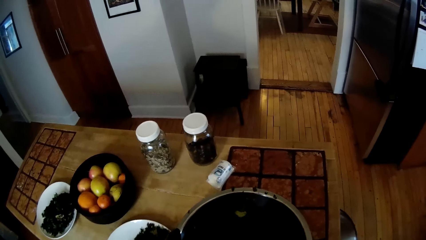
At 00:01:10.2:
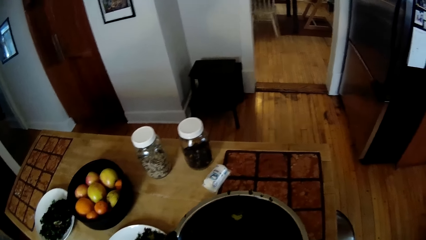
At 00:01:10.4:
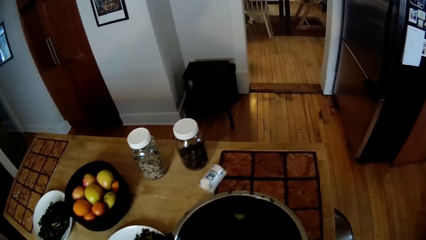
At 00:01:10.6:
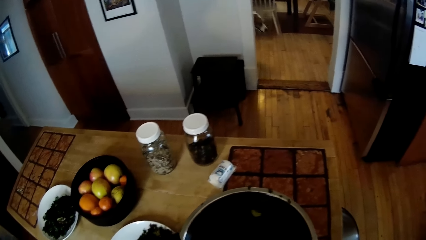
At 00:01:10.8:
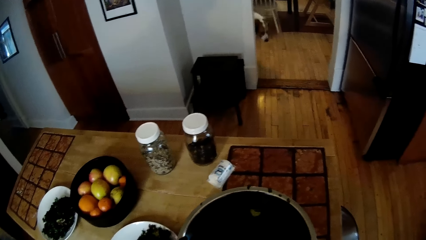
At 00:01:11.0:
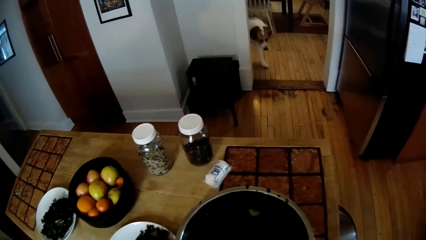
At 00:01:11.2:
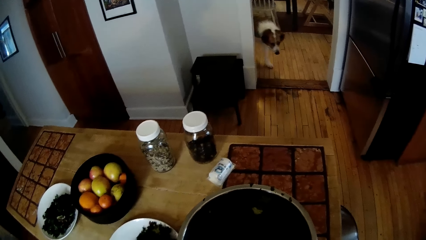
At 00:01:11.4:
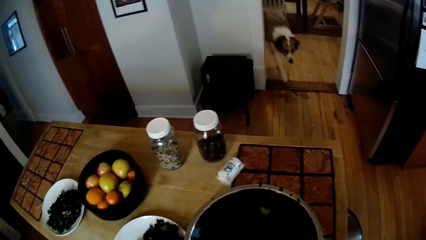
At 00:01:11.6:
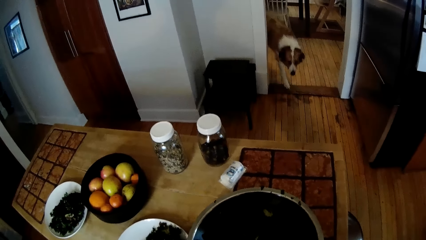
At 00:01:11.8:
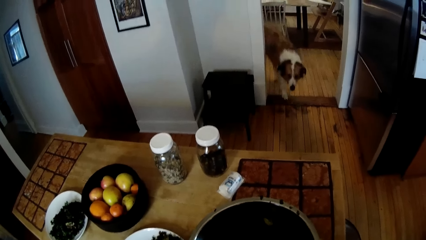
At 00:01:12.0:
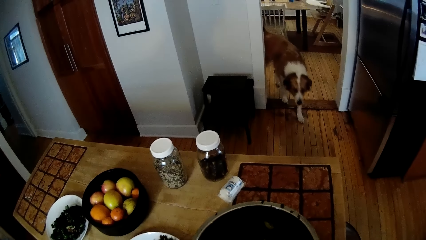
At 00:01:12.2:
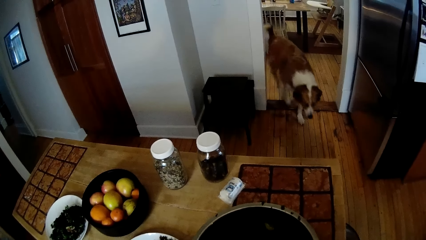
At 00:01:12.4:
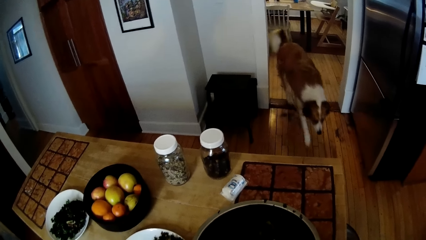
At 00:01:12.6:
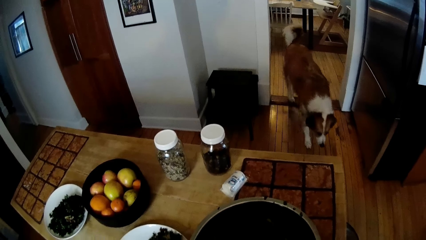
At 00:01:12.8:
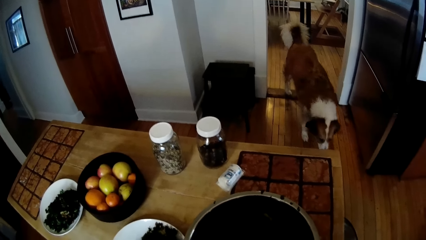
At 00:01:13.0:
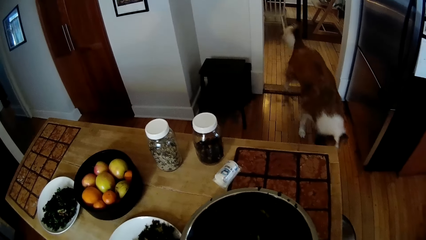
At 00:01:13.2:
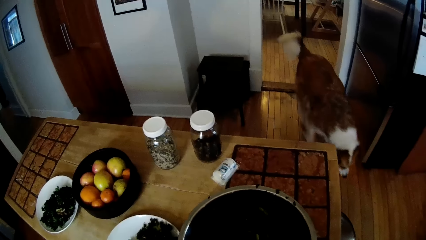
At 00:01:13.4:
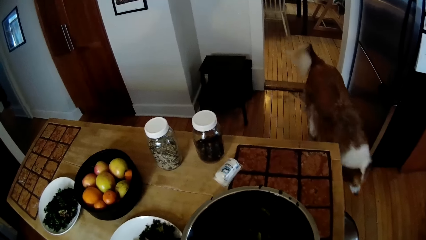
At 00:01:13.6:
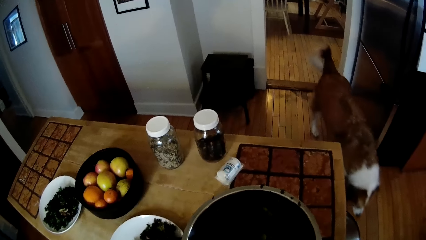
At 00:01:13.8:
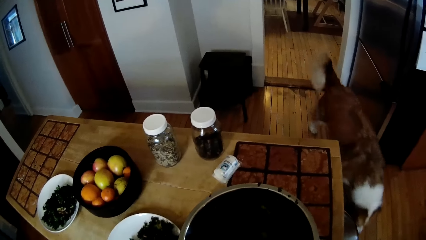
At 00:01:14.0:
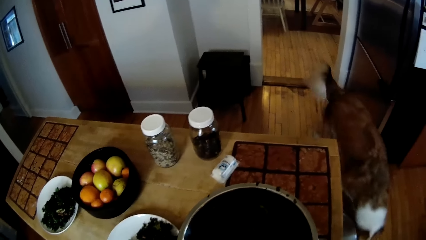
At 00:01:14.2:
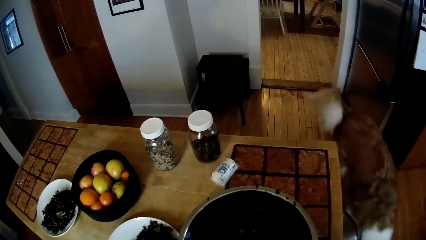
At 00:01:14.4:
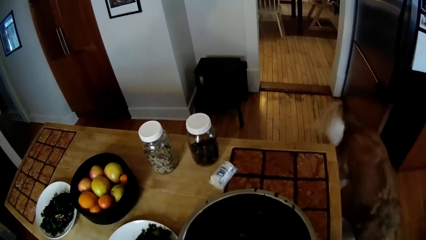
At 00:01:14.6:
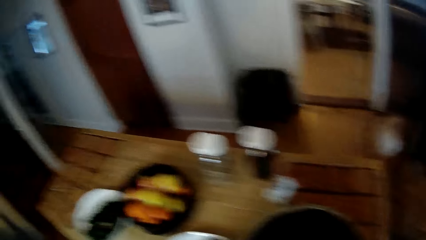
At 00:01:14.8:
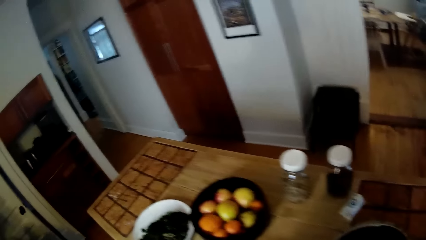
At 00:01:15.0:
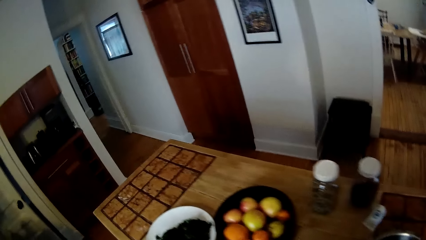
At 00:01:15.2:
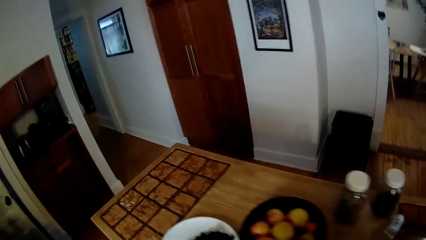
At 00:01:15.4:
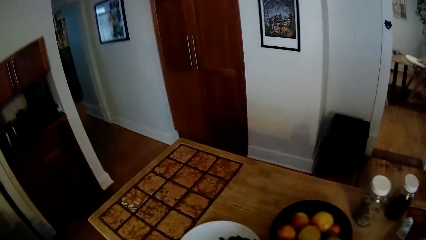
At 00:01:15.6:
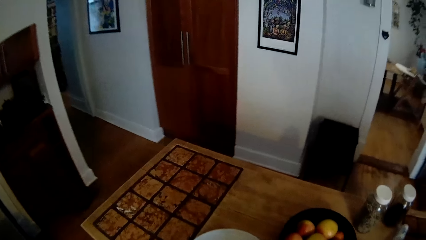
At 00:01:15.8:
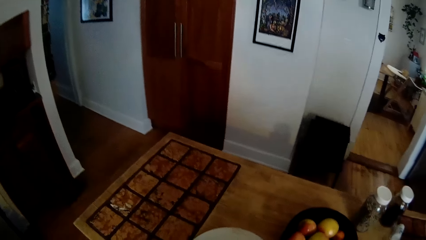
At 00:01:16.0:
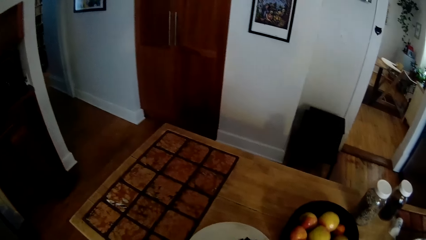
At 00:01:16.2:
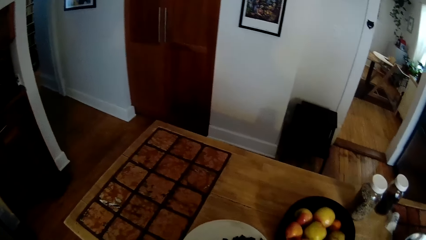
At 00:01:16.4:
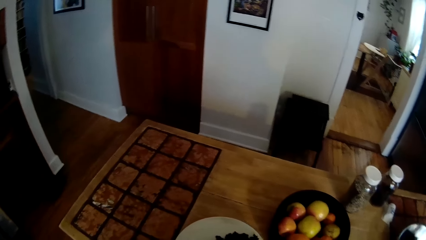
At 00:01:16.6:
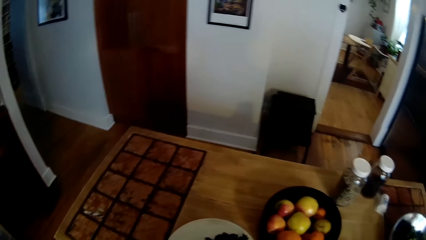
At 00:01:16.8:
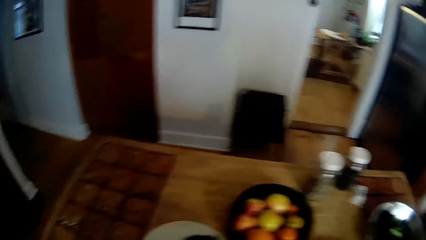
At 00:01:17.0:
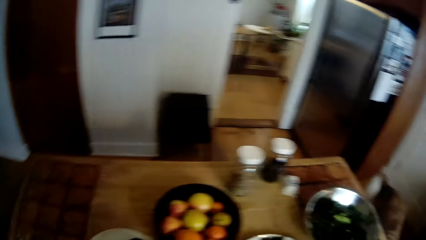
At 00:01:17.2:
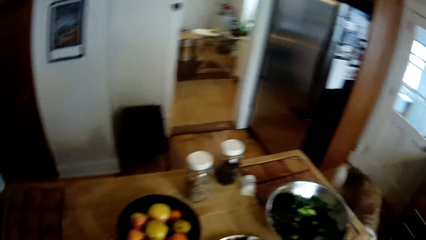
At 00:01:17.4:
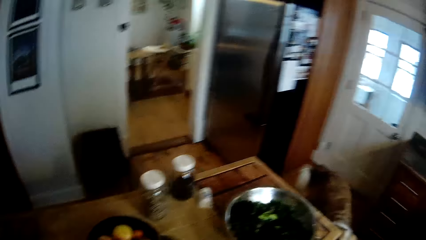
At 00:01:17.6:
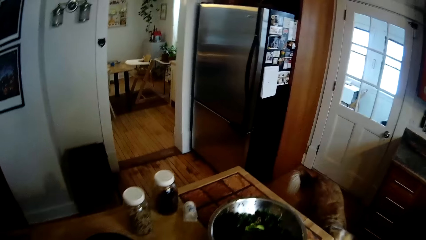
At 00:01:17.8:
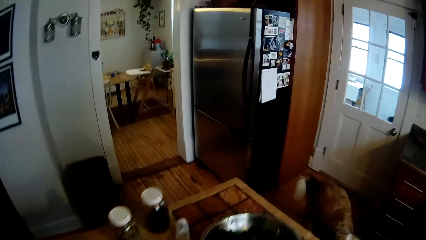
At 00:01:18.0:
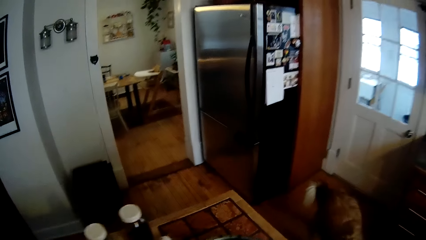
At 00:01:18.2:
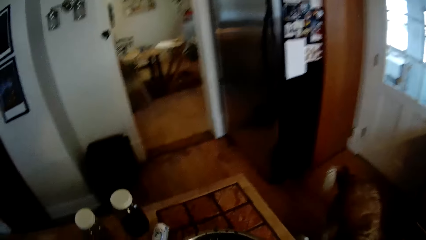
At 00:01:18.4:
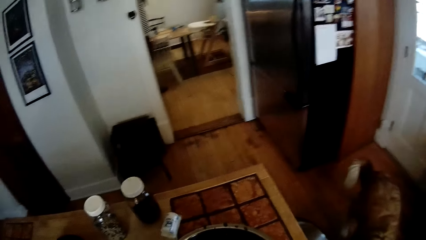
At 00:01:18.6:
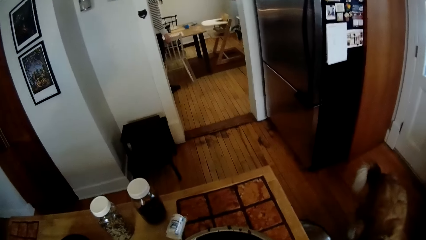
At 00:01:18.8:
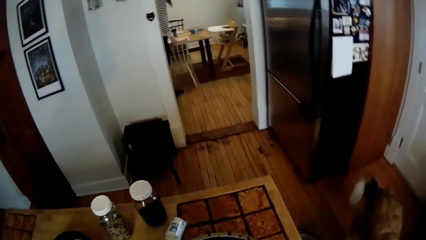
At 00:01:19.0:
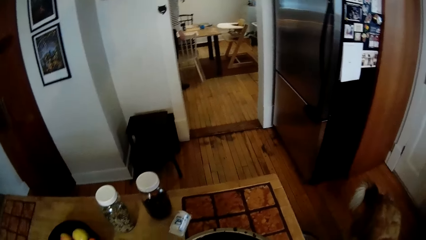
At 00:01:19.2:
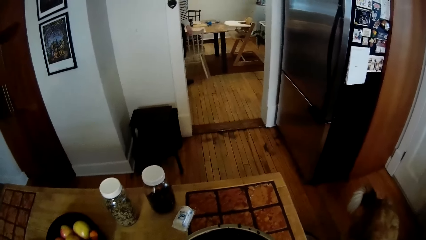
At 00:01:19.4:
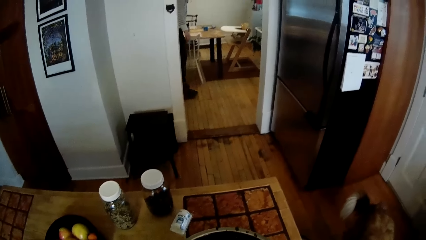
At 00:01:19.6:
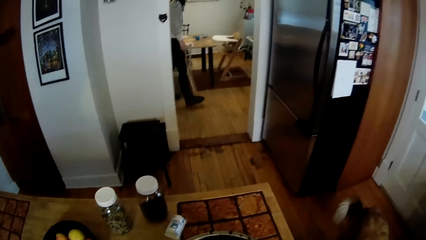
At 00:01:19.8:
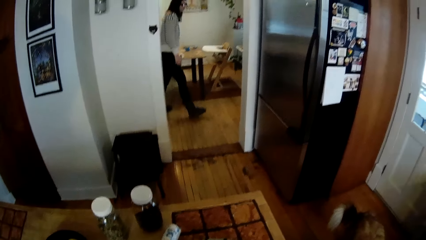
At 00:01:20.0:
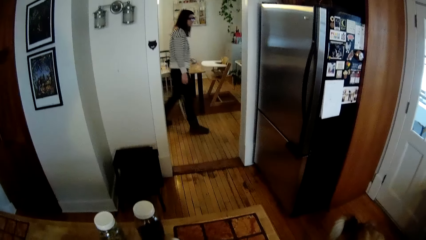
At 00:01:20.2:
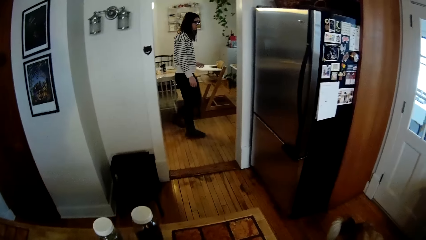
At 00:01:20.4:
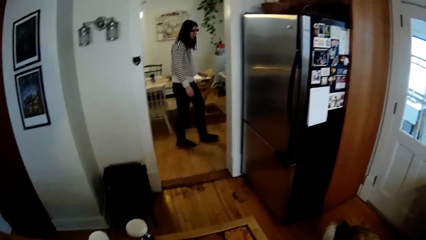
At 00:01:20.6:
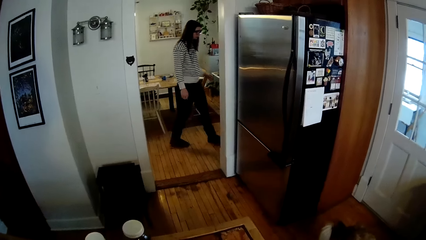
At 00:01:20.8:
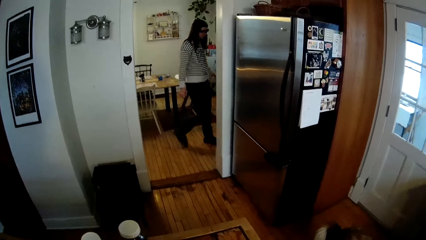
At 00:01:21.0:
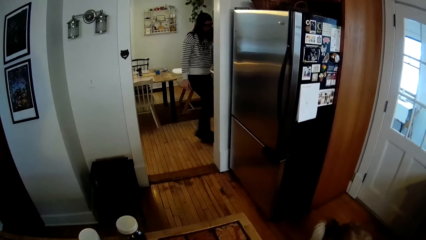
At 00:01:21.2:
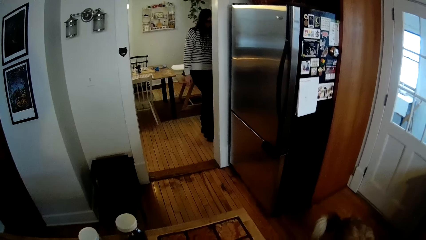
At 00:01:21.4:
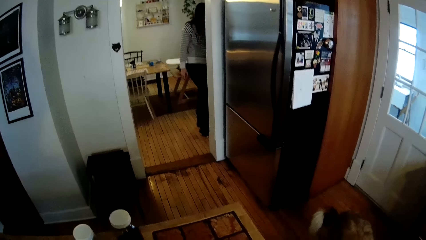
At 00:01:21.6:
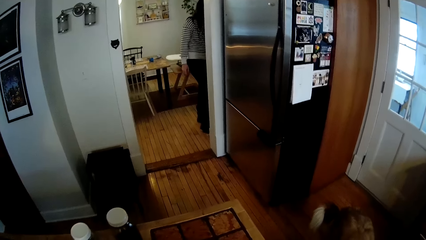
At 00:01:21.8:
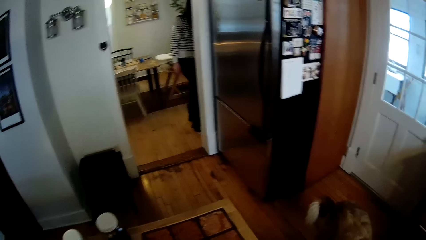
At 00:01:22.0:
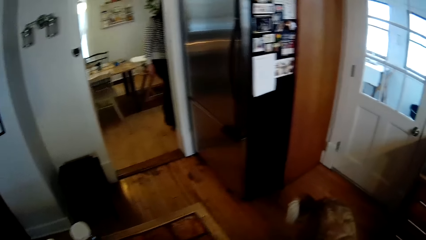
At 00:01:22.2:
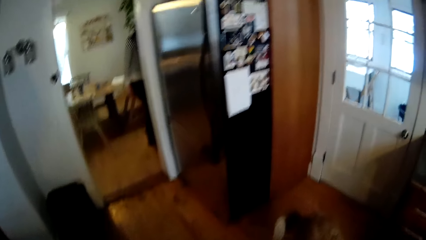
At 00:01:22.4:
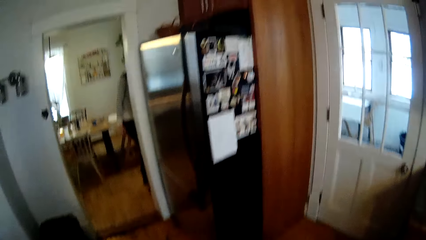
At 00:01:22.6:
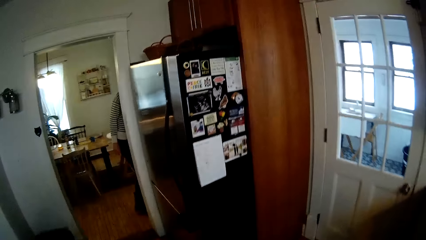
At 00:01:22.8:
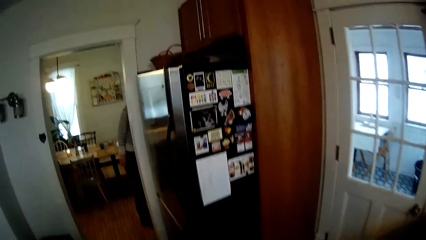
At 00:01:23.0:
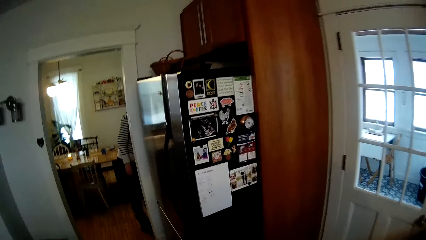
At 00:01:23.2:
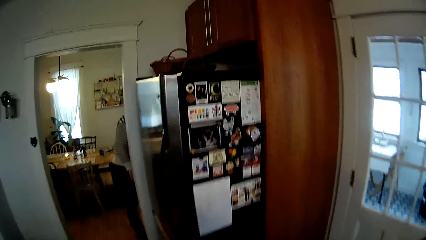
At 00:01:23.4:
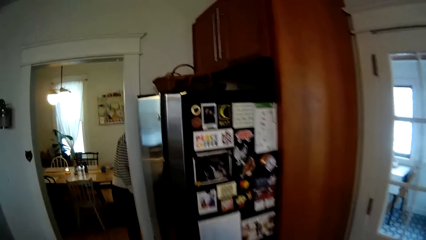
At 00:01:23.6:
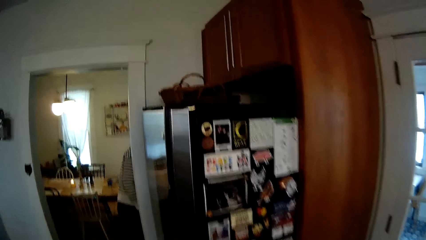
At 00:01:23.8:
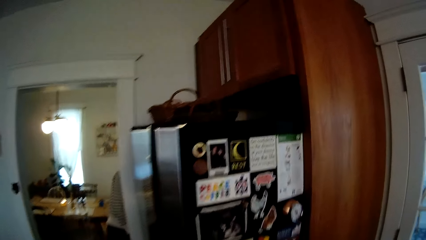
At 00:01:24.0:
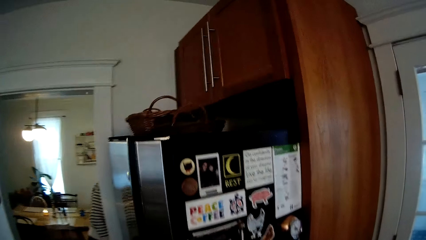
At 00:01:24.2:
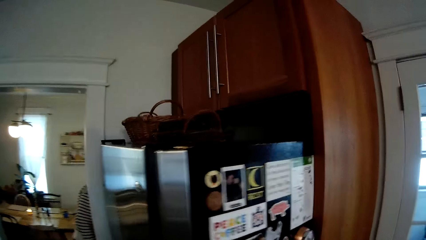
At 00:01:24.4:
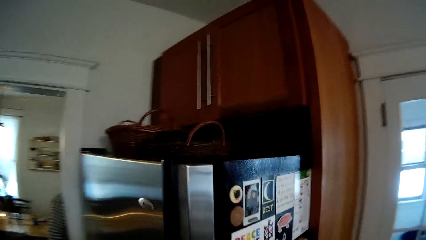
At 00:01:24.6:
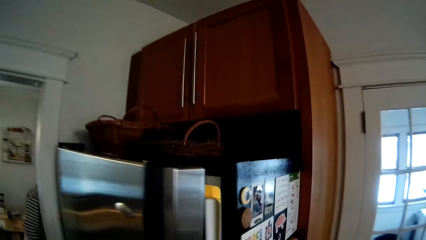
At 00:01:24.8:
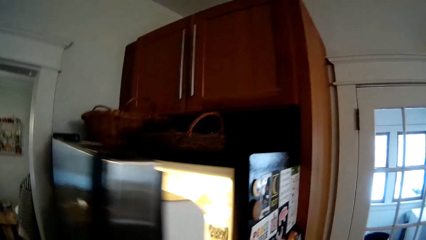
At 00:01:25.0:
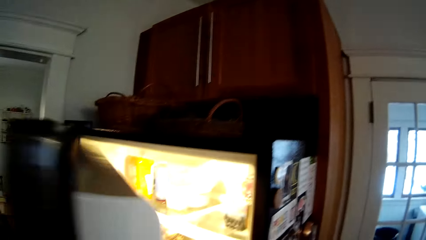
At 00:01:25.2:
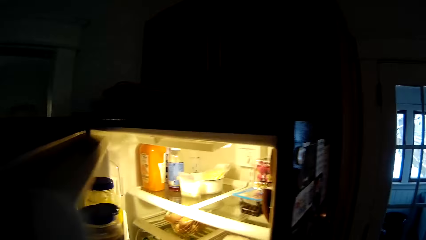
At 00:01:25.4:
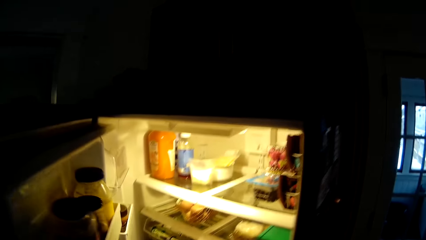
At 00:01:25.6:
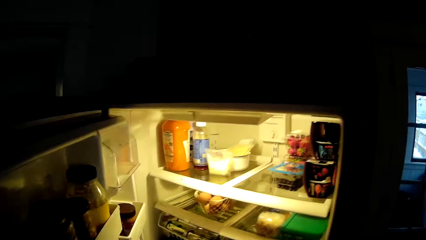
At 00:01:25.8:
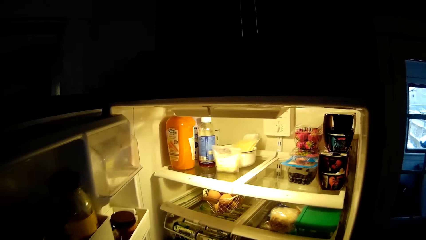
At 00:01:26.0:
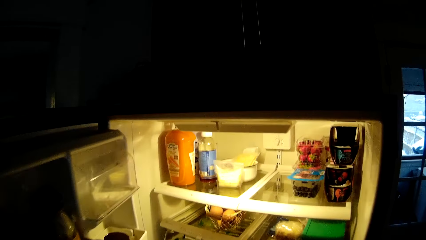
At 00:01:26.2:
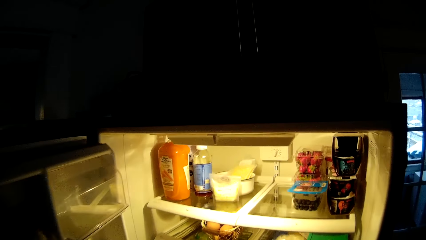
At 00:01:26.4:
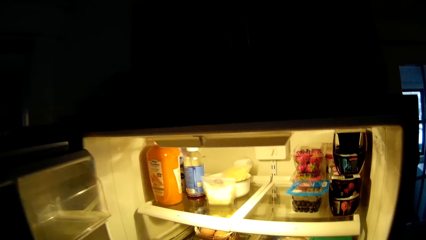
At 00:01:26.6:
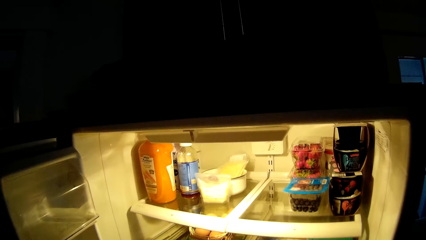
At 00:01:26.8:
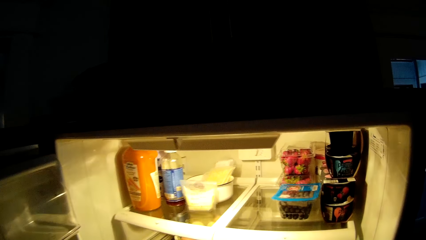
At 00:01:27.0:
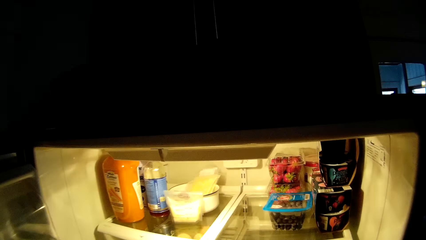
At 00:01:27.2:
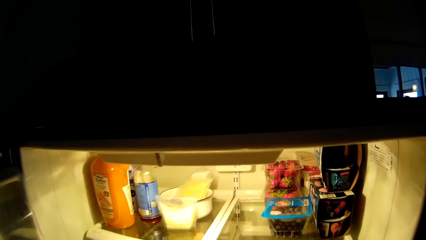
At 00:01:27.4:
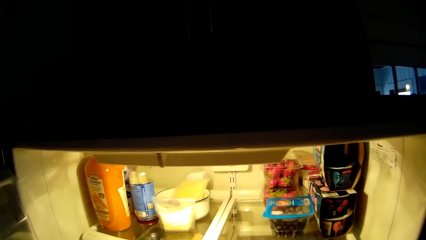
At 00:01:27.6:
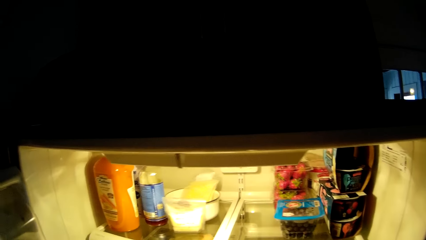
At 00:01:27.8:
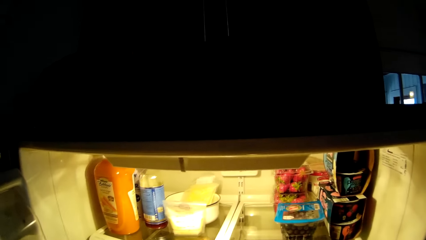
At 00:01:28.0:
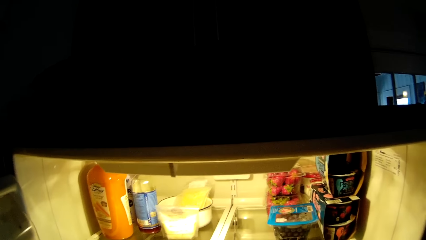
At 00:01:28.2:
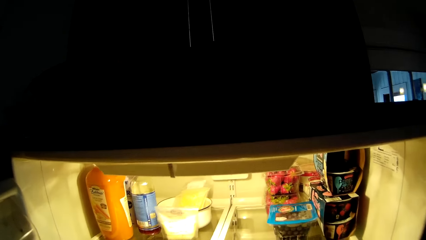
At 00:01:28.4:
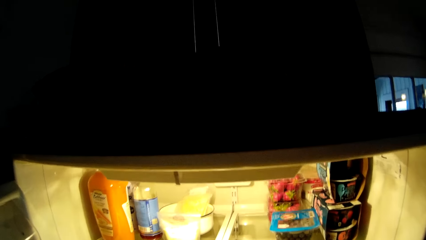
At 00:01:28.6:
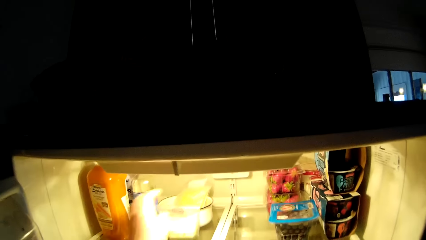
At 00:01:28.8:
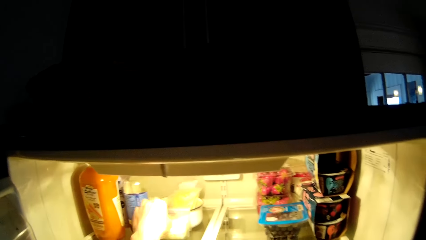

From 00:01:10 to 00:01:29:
A lady walks across the room. The camera wearer opens a refrigerator with his left hand.
